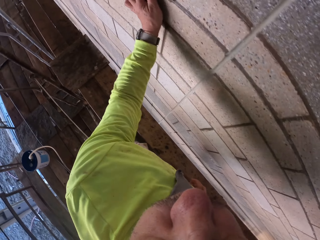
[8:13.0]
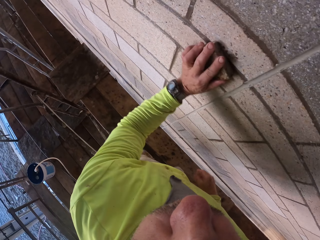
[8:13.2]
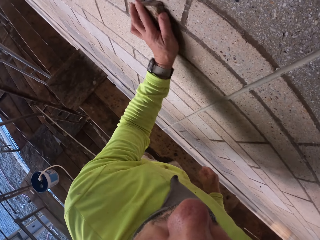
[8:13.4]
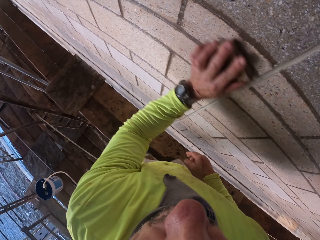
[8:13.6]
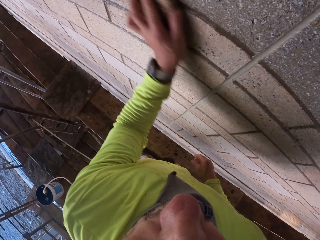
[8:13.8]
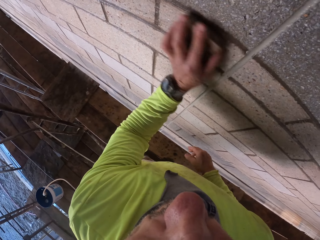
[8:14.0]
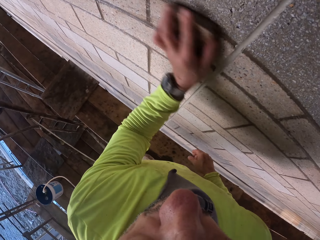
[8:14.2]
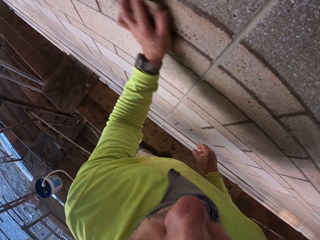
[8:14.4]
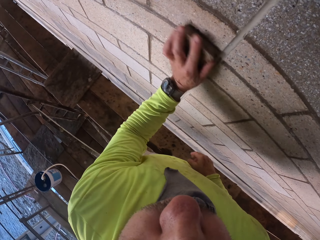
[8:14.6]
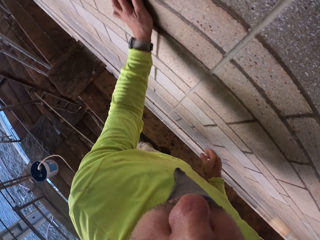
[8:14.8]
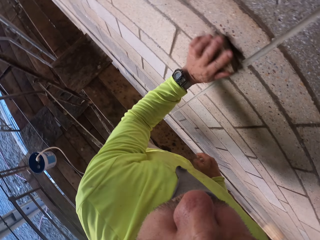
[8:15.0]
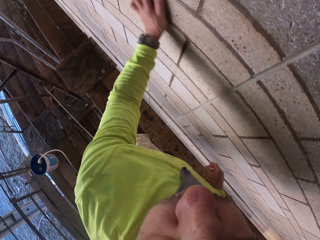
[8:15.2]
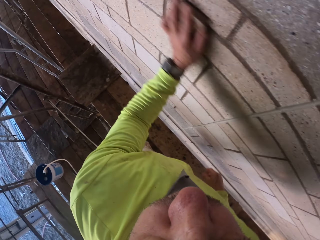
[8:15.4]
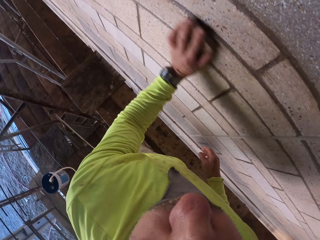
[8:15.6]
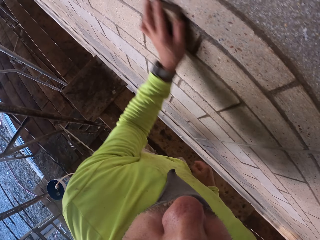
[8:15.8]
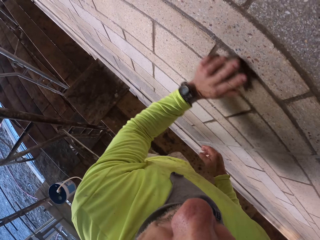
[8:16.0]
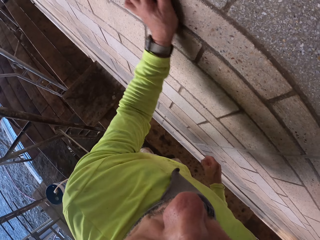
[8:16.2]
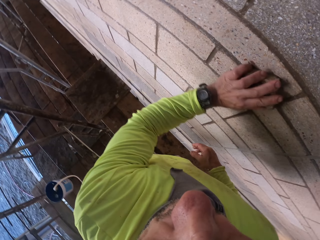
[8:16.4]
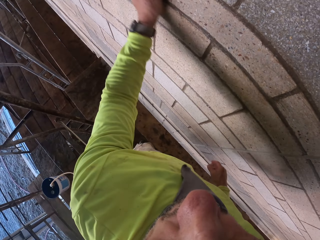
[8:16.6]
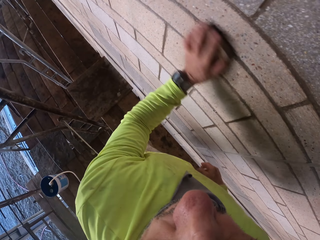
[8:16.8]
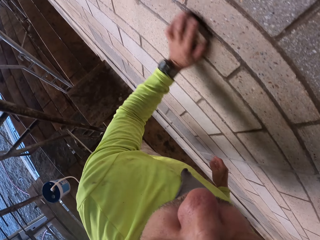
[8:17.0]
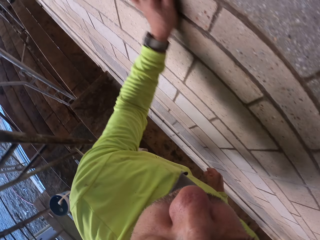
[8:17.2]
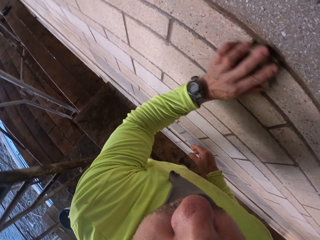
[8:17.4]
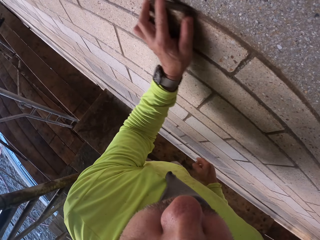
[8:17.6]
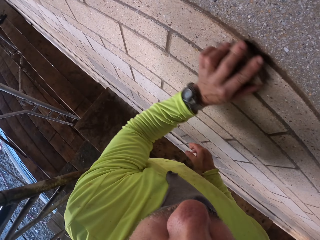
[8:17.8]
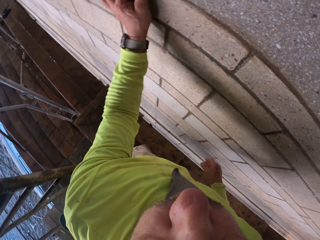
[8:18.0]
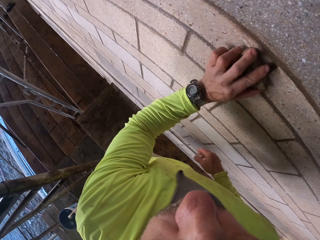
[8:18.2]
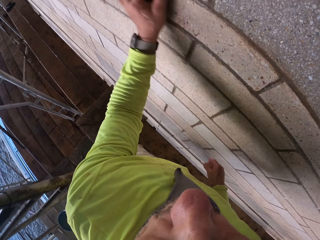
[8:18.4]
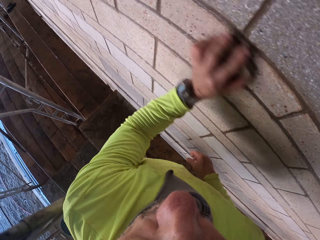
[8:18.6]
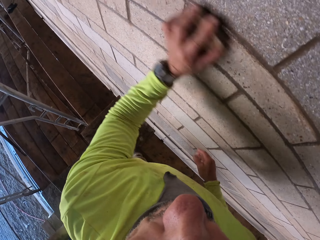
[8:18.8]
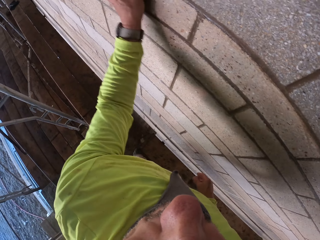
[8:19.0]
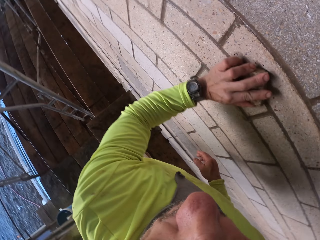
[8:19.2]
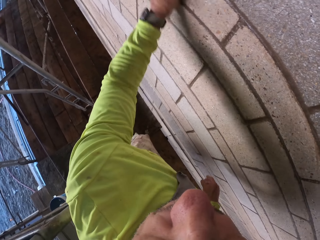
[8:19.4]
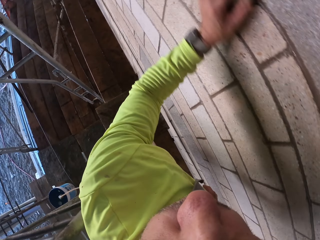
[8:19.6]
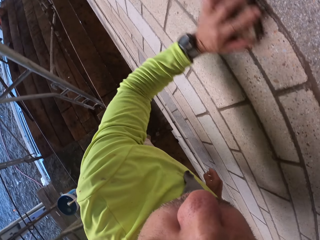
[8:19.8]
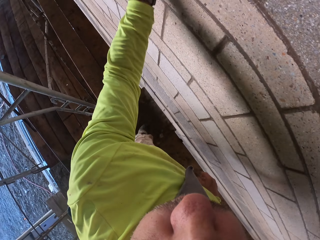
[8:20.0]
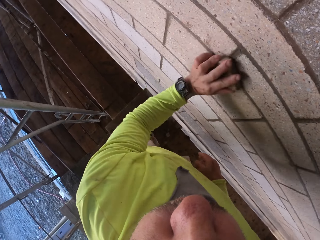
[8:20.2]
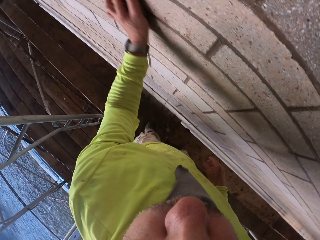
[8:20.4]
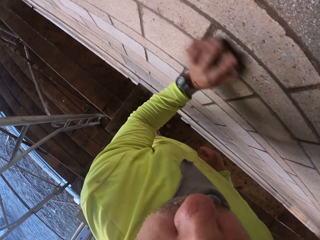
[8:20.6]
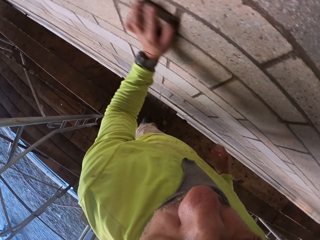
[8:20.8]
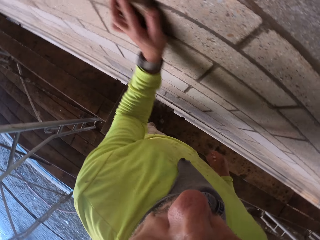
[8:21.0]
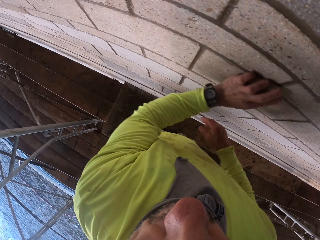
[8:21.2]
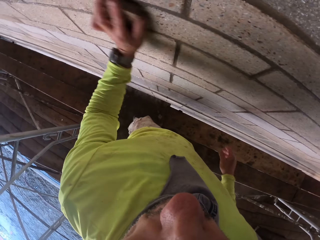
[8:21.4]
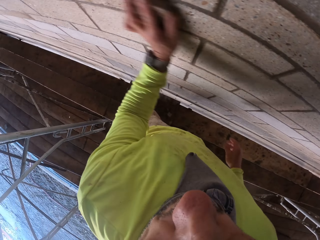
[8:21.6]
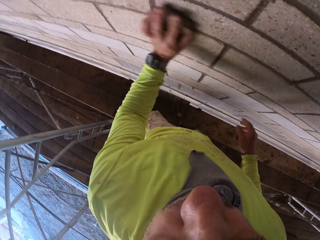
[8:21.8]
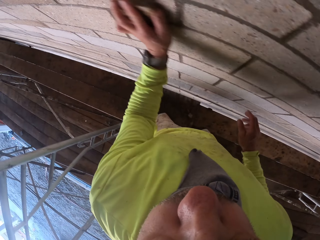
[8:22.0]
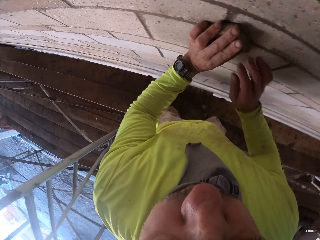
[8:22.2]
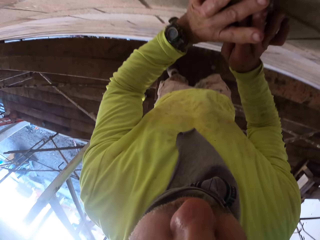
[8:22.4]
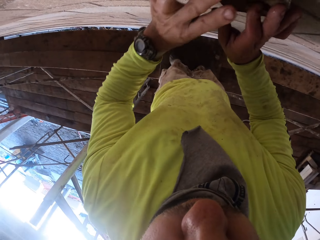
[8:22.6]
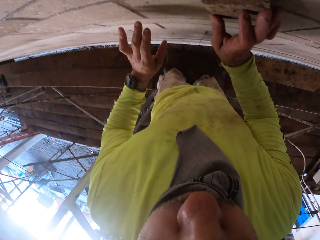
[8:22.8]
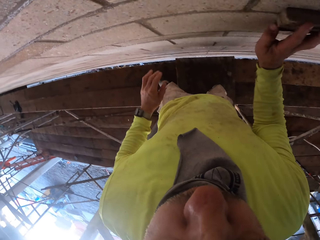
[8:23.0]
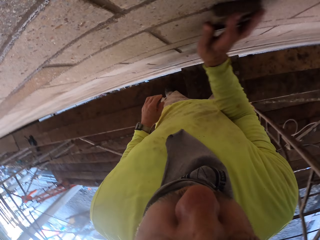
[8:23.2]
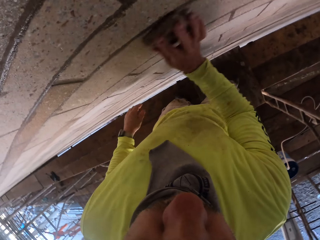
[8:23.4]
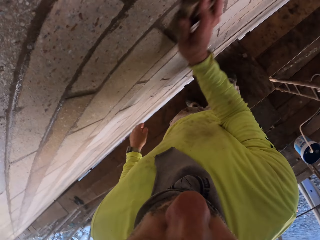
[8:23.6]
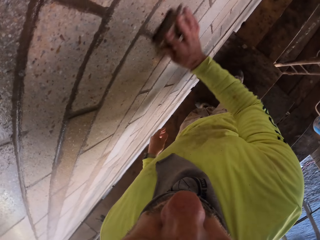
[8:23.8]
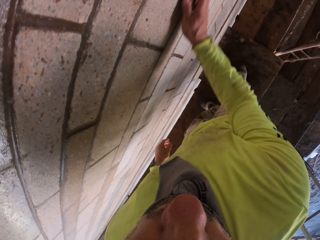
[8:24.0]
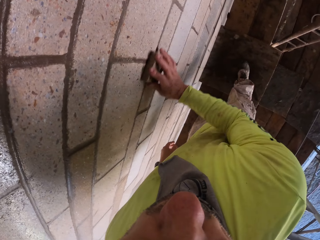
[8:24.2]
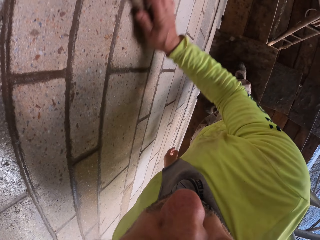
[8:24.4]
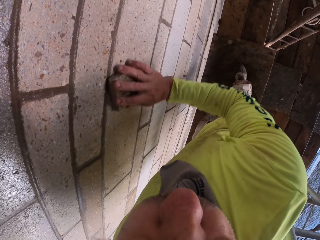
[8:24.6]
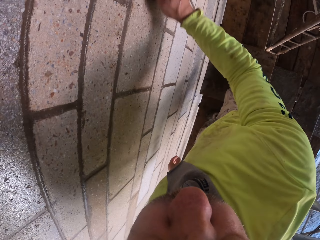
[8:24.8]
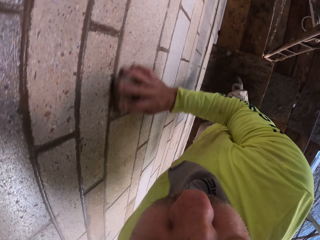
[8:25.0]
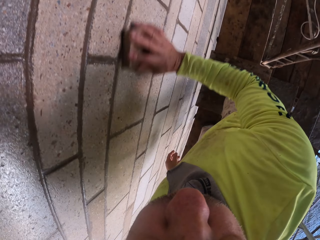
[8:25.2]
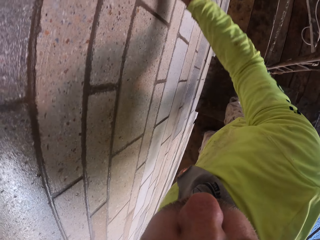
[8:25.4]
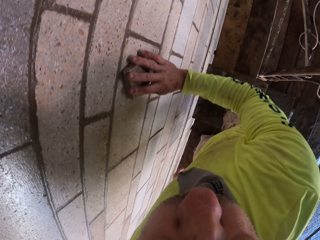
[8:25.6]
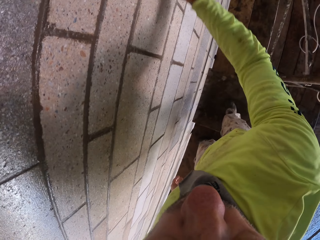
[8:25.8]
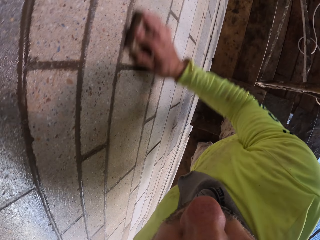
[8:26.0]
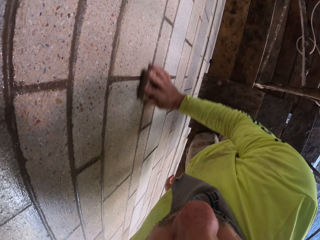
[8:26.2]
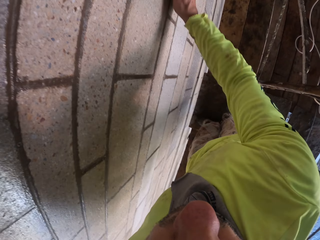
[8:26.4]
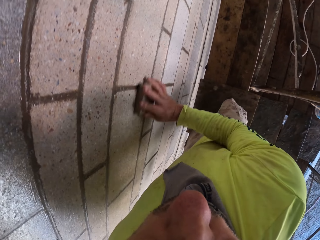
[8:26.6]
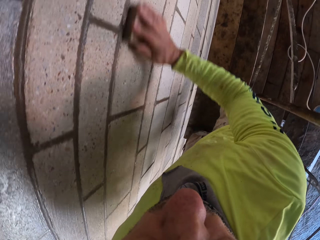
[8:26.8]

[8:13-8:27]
The camera wearer transfers the wall scrubber to the right hand. They scrub the wall with the wall scrubber.

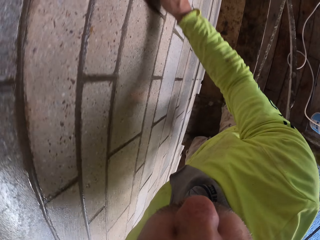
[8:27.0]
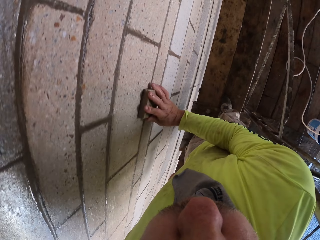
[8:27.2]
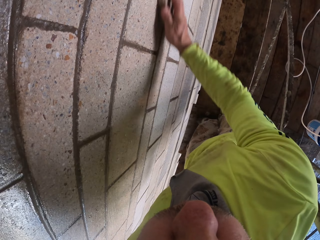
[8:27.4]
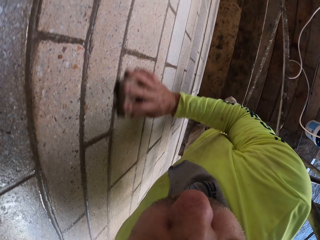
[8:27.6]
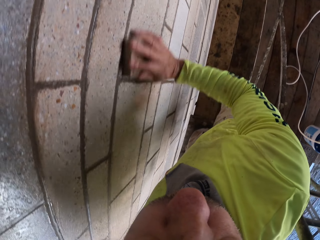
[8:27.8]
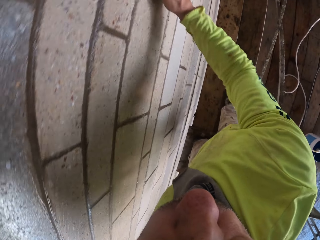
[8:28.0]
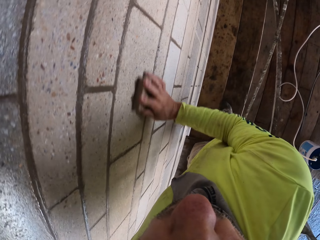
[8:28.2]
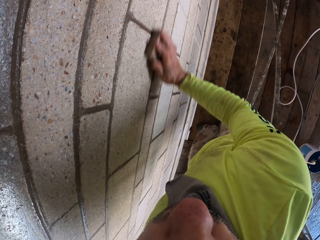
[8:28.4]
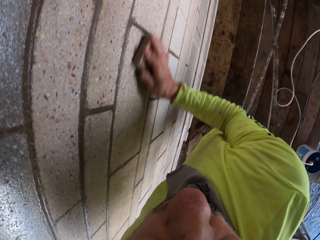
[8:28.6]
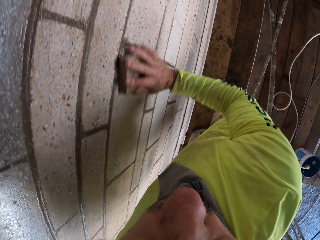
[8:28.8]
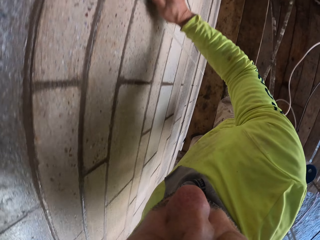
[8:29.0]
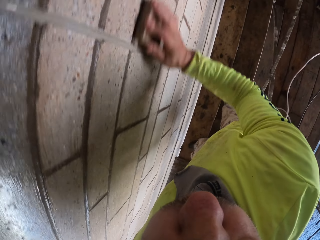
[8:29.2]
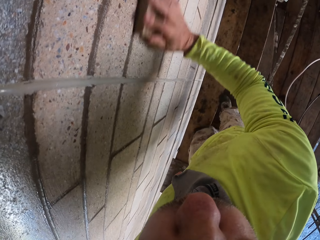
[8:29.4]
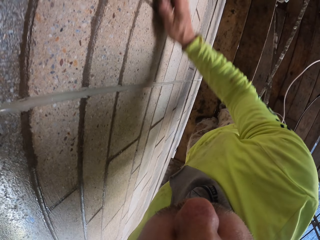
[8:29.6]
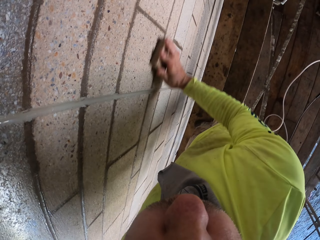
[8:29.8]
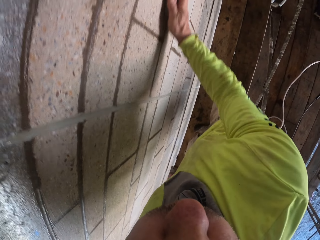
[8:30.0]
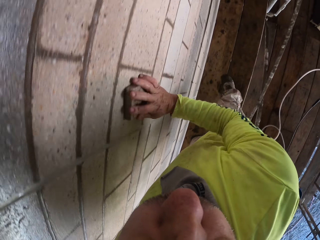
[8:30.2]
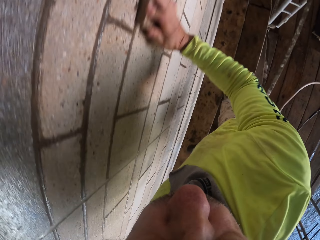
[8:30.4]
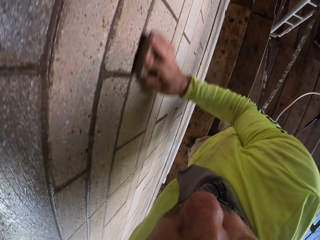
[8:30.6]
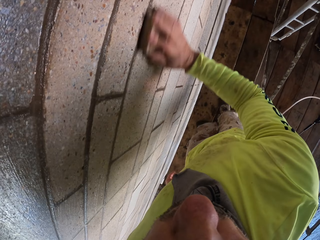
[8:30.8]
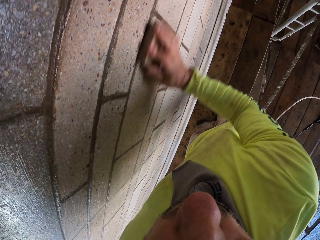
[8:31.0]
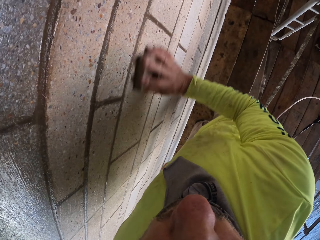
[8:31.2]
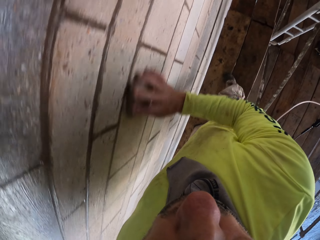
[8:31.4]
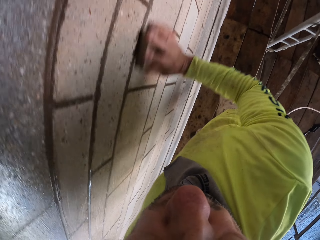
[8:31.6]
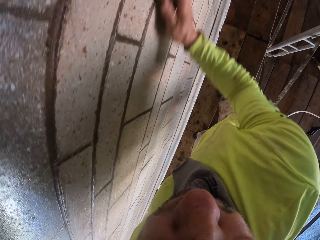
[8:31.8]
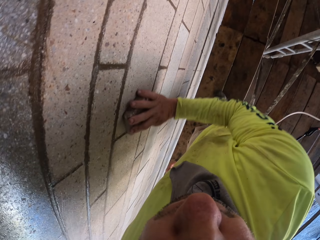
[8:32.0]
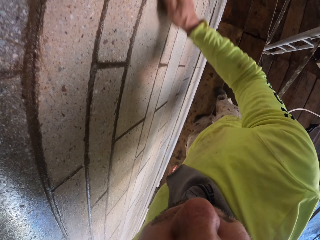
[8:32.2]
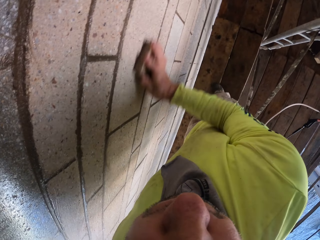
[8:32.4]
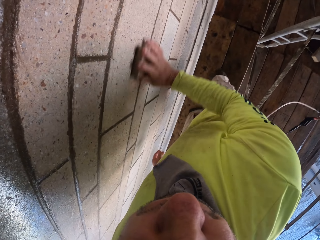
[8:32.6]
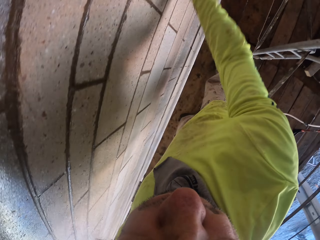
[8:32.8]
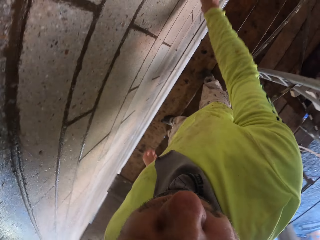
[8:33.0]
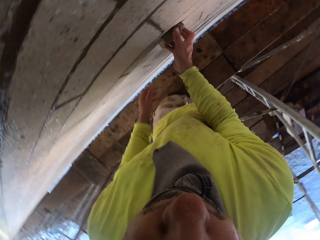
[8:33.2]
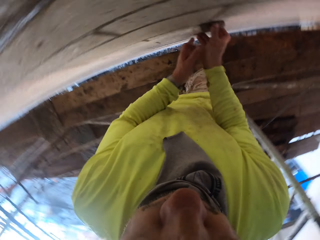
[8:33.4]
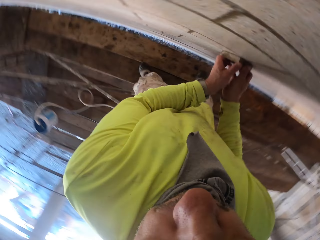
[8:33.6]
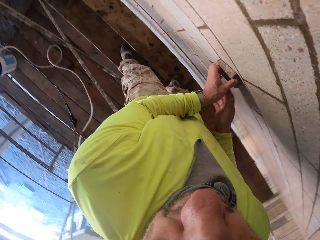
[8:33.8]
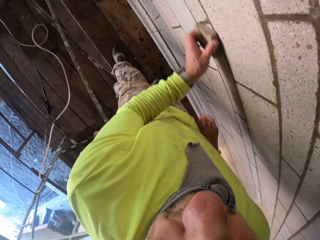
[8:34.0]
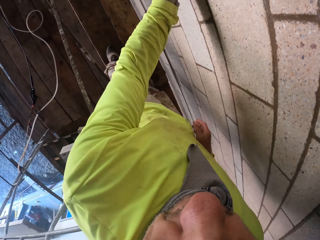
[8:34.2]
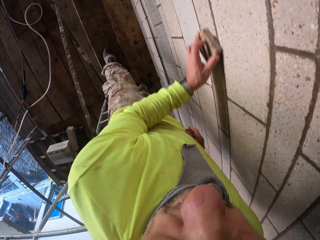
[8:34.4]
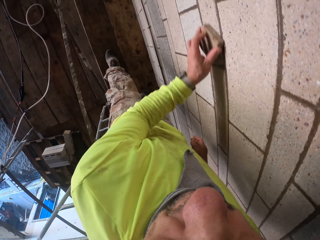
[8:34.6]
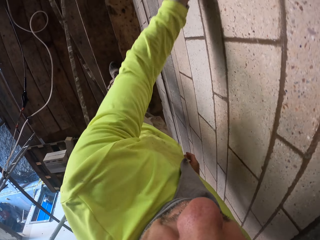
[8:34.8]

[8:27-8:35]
The camera wearer transfers the wall scrubber to the left hand. They scrub the wall with the wall scrubber.
